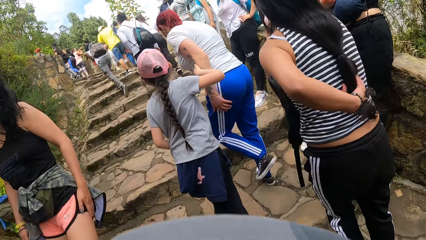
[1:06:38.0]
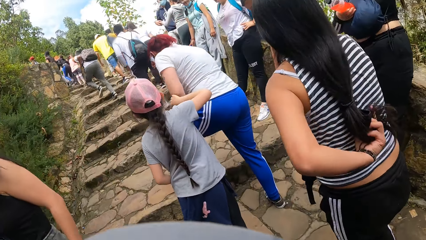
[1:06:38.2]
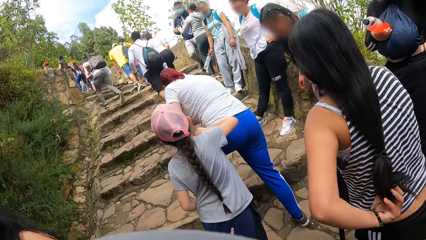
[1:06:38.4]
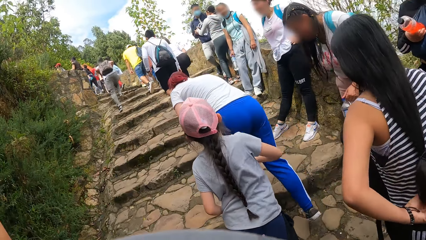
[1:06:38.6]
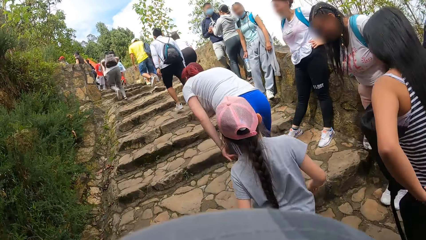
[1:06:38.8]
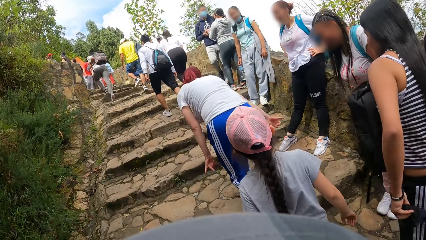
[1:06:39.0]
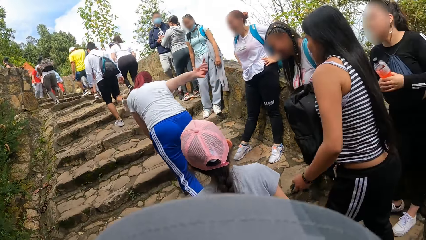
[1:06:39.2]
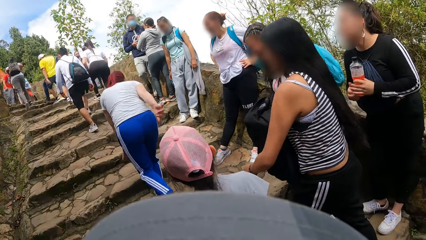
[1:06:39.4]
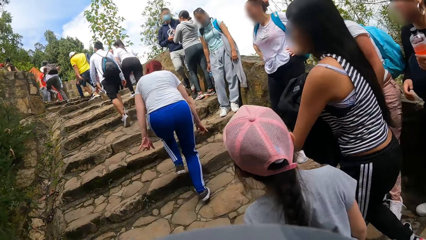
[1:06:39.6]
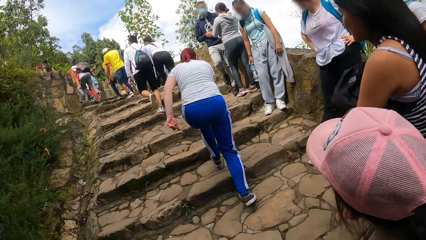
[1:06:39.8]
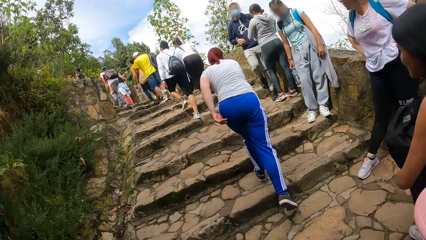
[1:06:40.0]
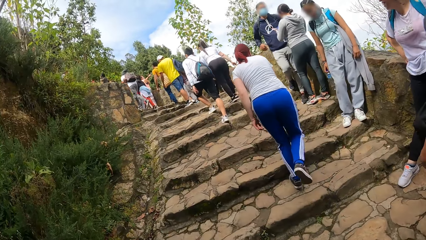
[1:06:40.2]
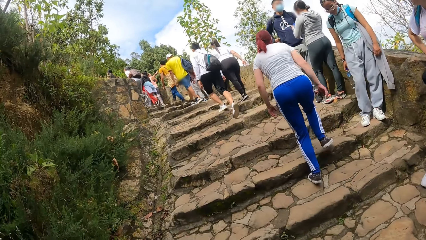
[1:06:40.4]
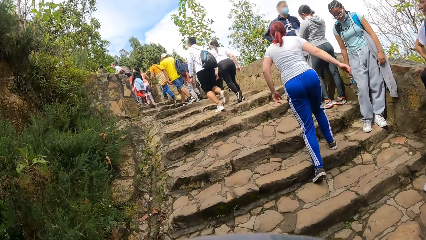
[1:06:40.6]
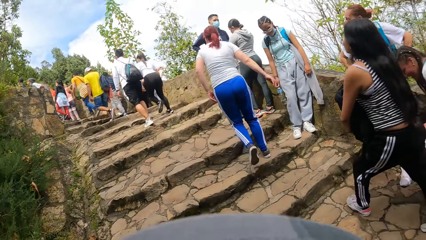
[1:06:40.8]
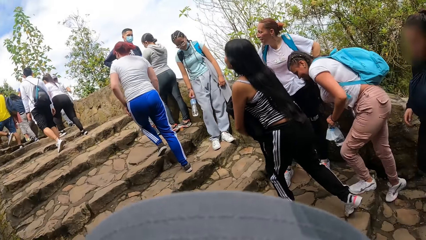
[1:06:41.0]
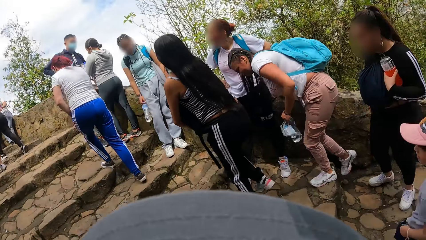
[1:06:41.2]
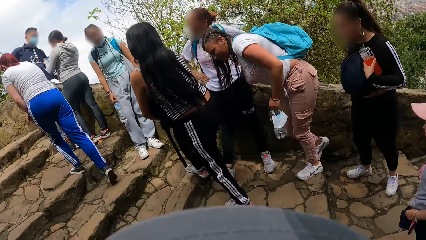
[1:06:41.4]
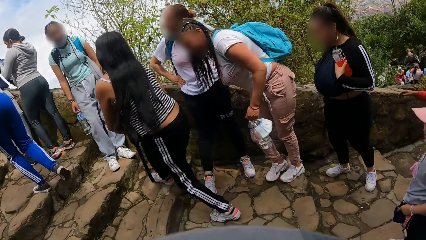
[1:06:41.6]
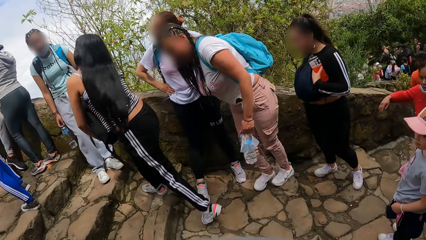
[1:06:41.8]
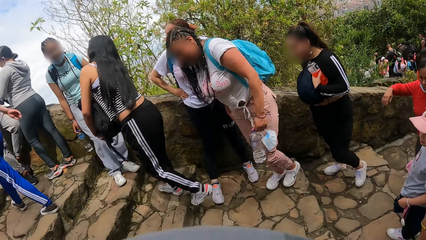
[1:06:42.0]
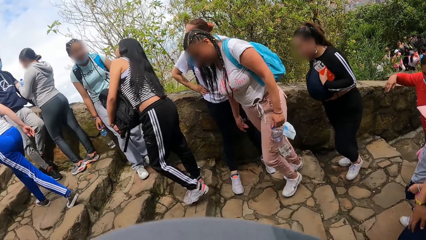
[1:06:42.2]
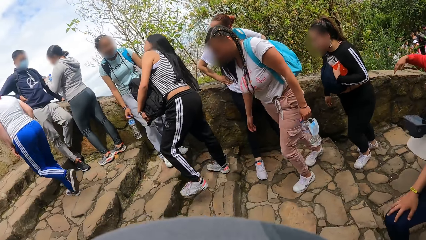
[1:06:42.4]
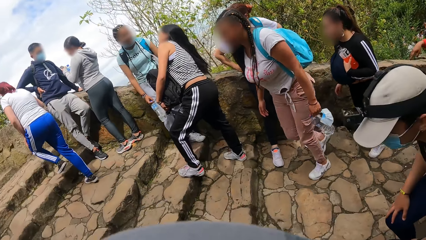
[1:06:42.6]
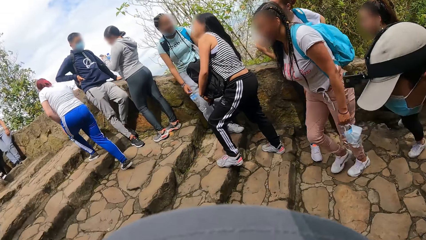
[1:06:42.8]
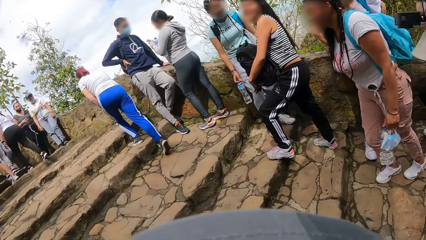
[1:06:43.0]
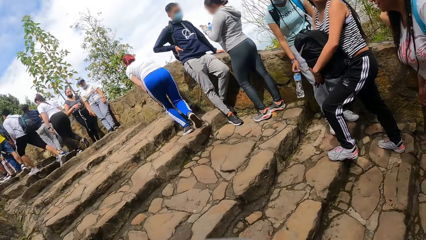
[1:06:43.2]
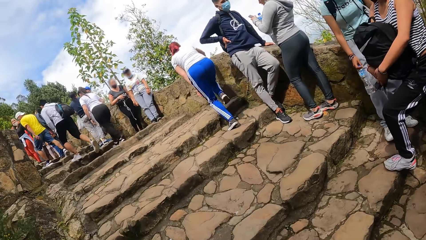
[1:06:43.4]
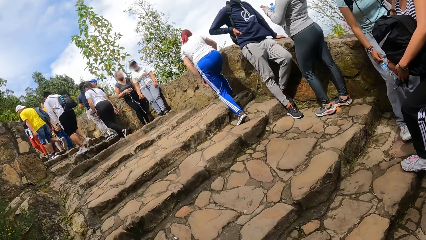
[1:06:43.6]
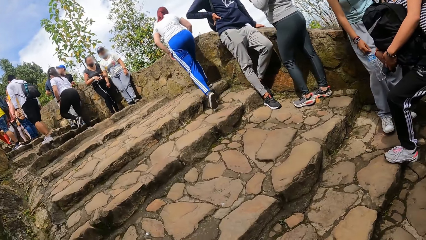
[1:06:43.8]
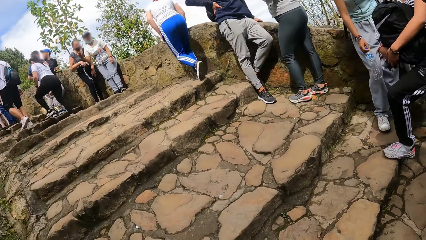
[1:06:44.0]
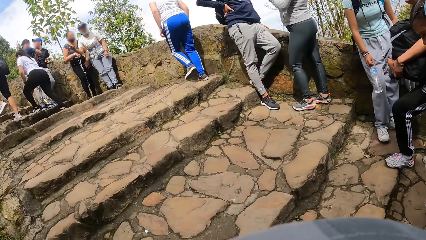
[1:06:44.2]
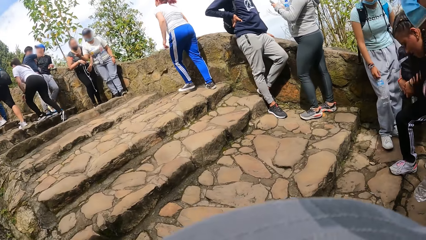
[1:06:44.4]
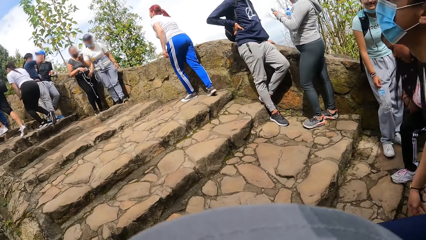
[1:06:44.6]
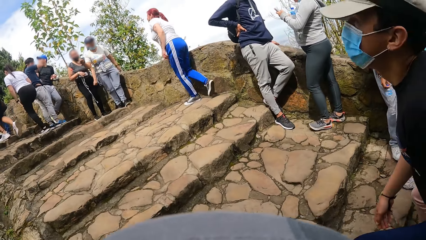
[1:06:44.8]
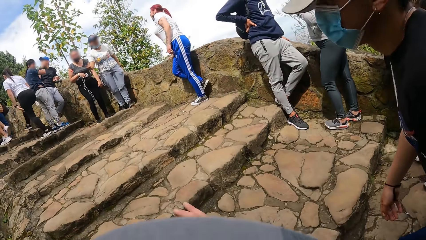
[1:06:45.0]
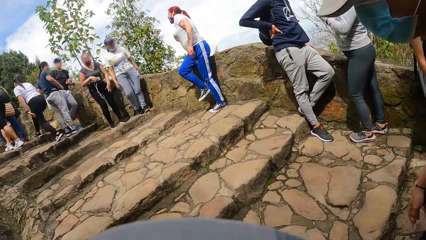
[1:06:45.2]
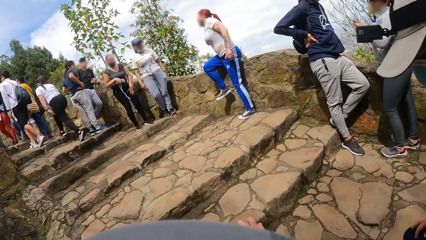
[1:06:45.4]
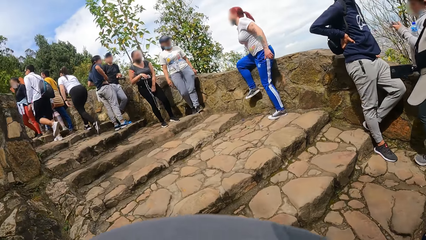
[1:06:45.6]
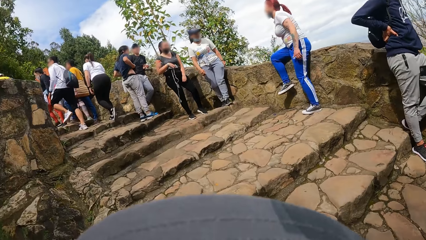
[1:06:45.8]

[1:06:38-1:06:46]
The camera wearer turns.

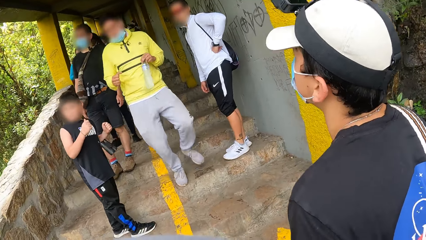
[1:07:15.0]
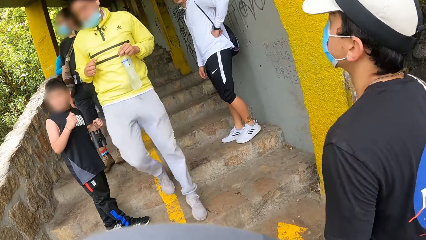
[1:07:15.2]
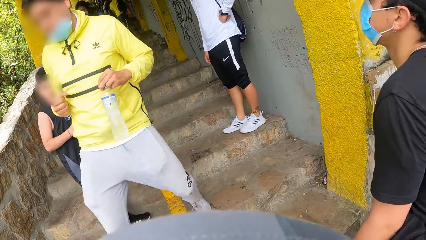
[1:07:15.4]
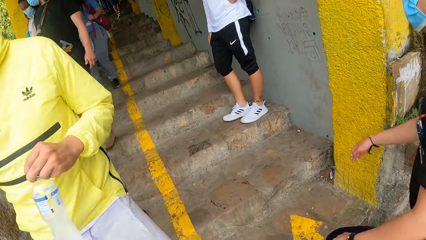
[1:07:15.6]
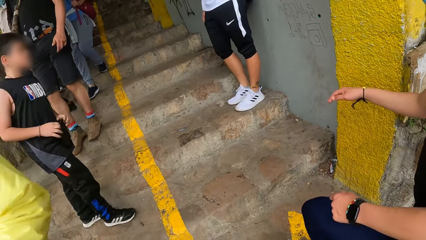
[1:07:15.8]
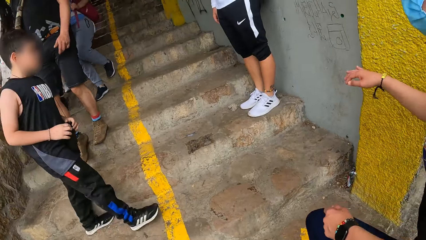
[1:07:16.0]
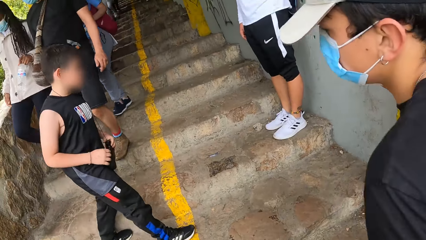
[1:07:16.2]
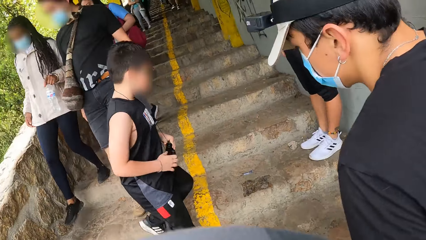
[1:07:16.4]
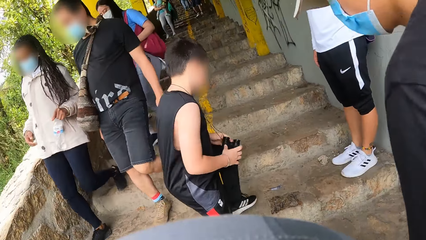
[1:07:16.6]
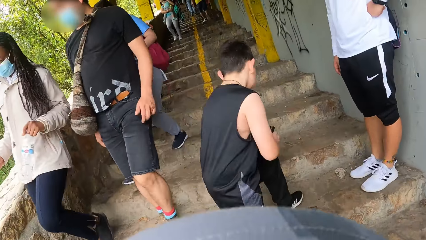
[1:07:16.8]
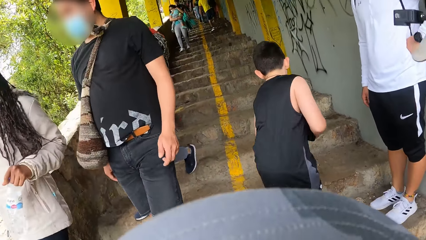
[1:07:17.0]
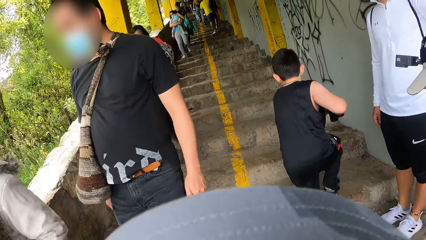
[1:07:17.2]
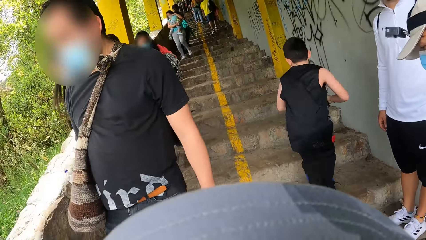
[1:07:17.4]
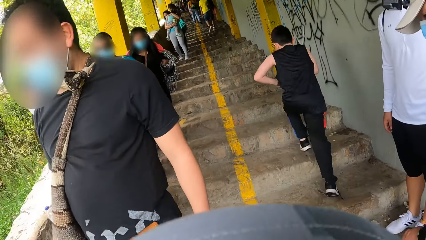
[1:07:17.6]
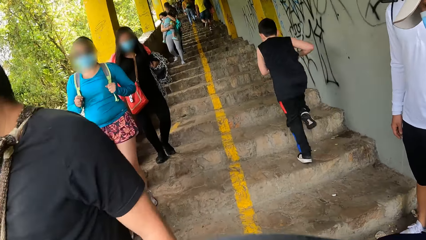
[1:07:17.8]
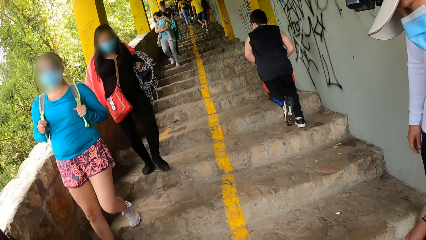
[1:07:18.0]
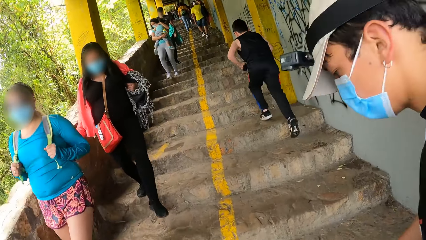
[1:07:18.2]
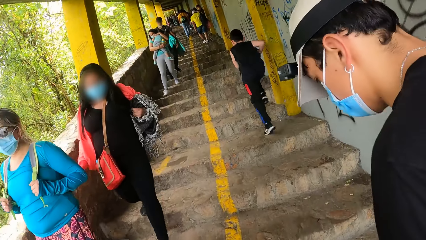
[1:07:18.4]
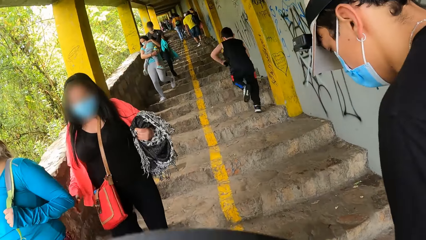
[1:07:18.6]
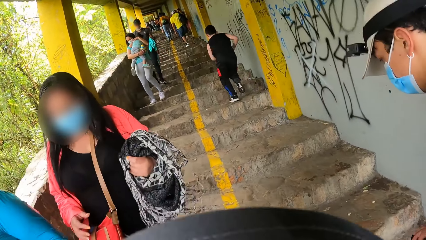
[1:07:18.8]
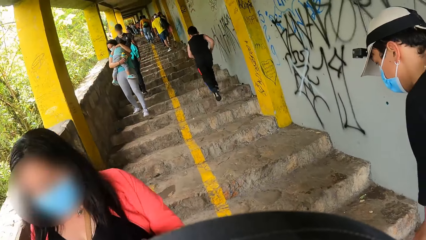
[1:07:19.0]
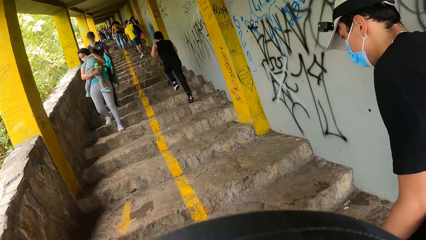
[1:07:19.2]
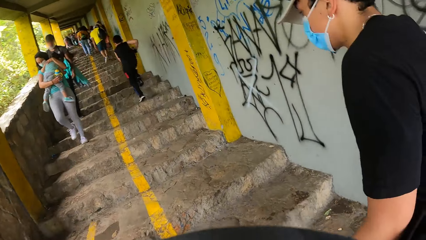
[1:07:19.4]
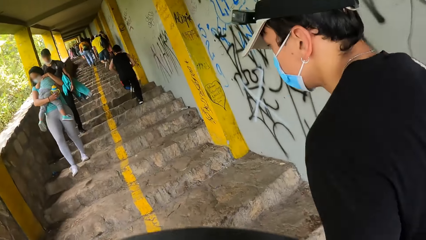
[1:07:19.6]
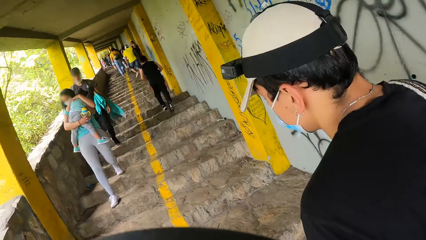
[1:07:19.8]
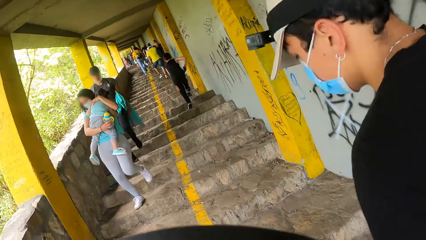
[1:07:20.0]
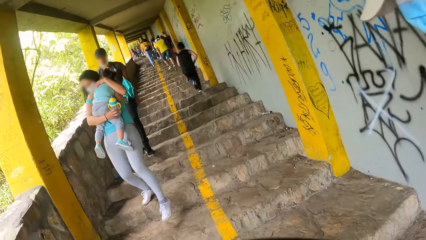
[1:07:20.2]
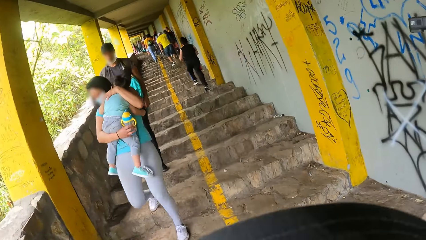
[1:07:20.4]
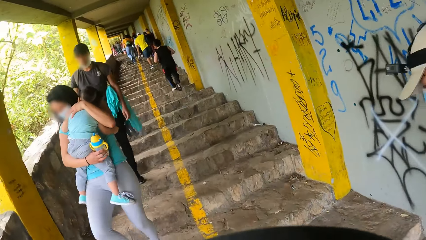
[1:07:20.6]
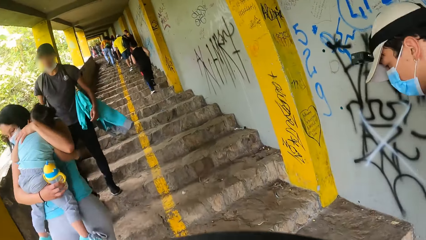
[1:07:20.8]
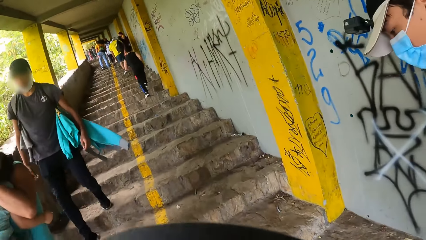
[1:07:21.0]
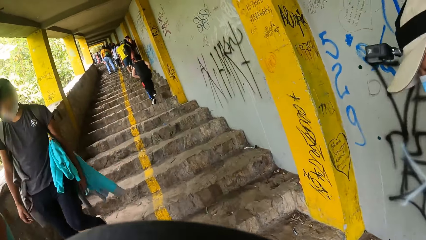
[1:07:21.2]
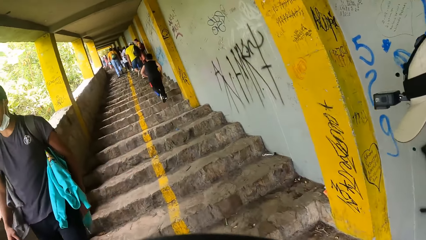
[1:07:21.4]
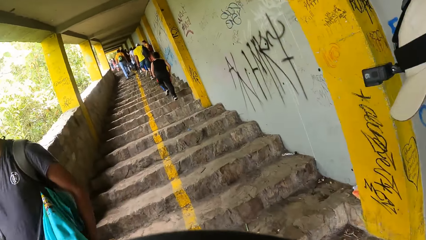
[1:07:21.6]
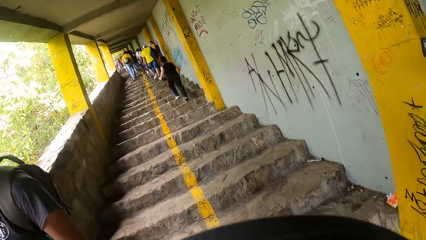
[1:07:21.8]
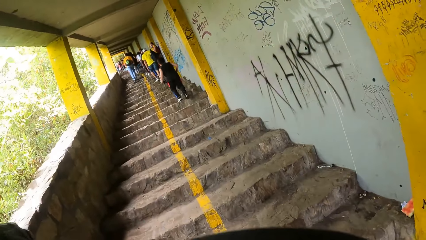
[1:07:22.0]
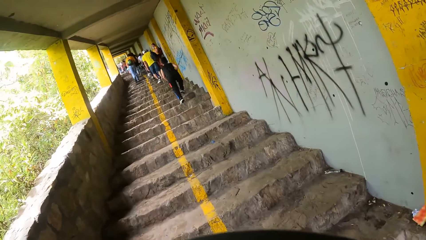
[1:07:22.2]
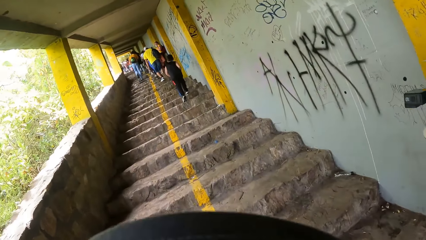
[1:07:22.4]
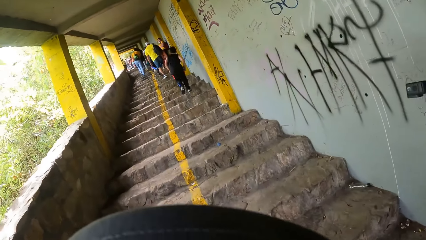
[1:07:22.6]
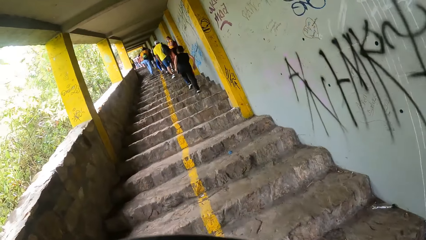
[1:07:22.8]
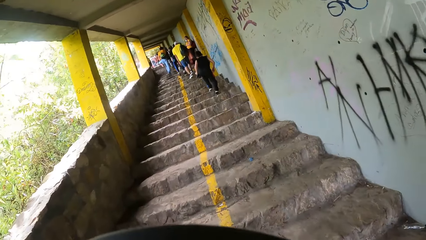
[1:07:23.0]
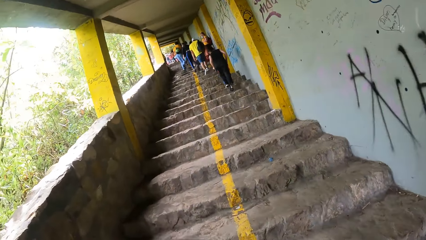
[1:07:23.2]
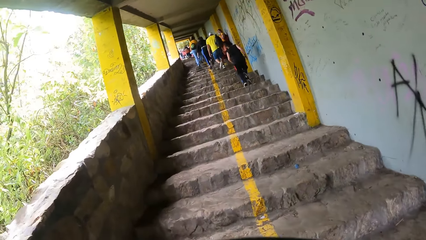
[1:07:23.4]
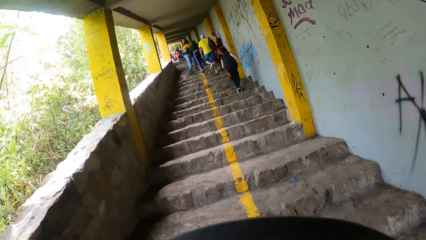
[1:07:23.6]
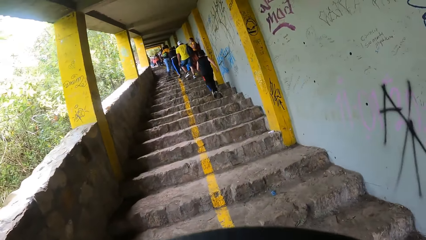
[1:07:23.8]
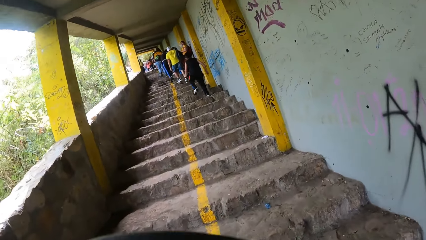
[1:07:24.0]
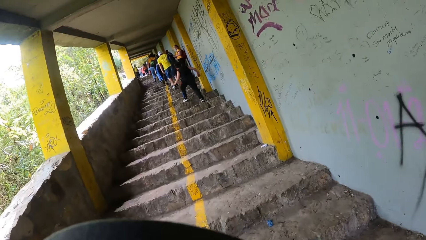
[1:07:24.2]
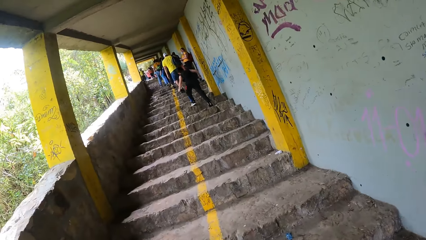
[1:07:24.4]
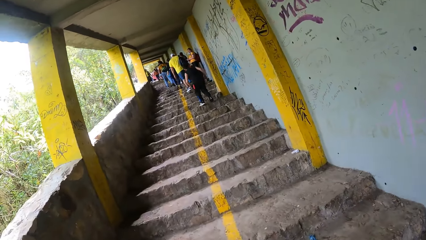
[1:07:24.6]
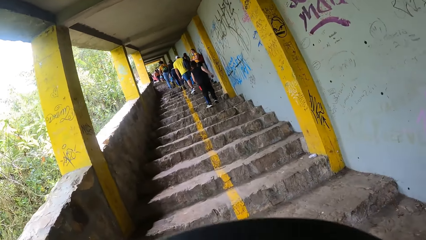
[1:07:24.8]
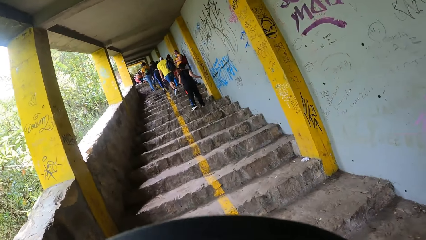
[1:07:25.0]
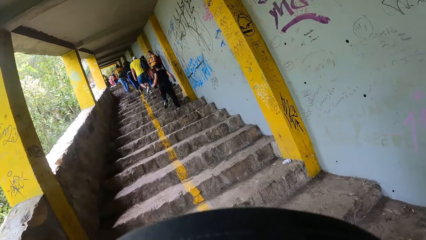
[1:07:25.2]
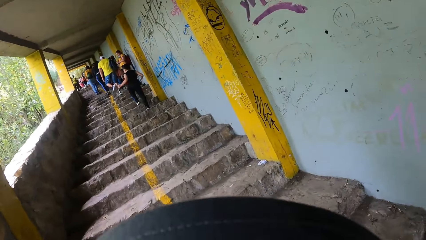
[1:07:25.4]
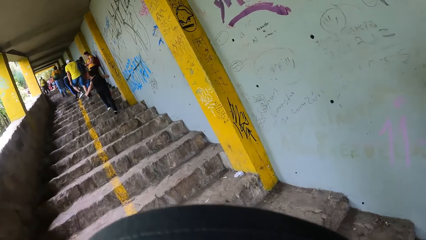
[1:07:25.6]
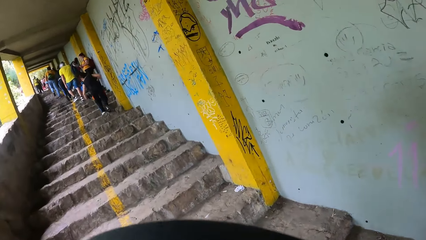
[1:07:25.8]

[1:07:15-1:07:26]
The man touches a wall with his right hand.
